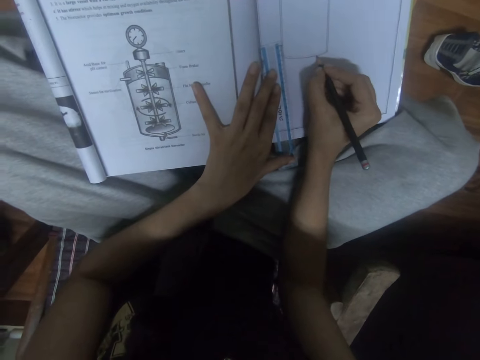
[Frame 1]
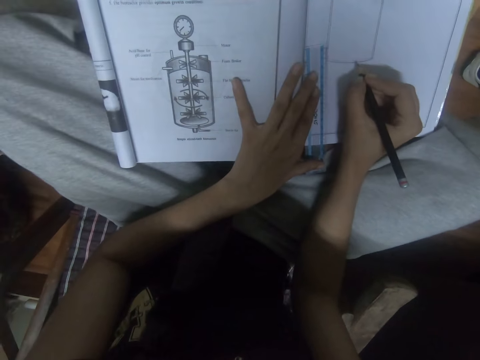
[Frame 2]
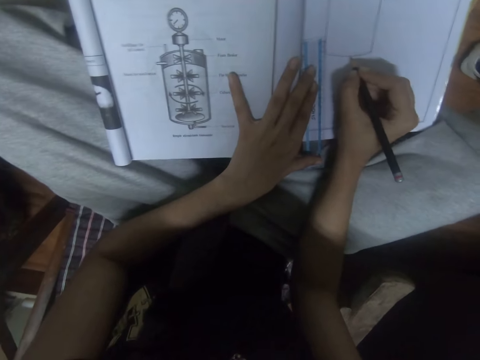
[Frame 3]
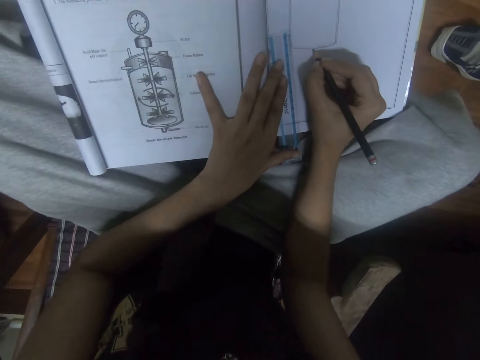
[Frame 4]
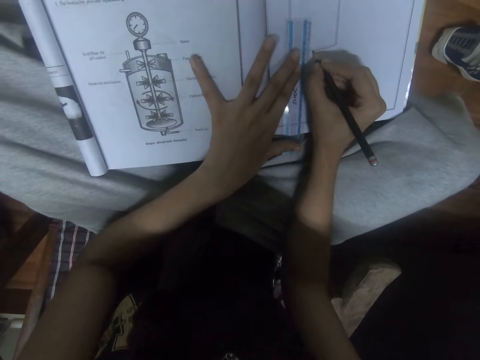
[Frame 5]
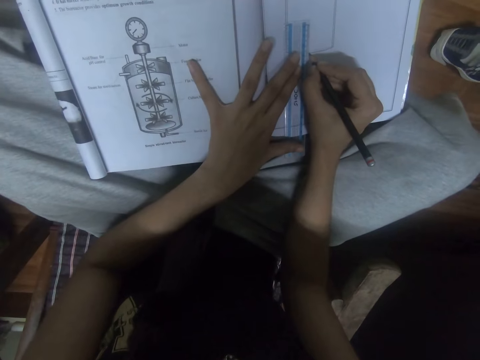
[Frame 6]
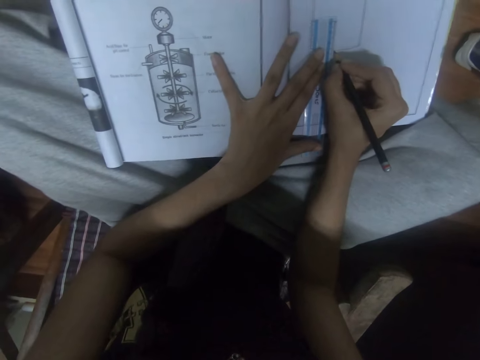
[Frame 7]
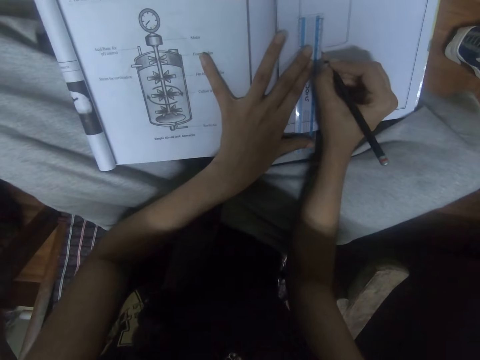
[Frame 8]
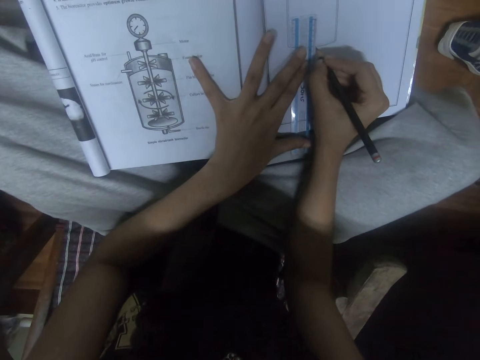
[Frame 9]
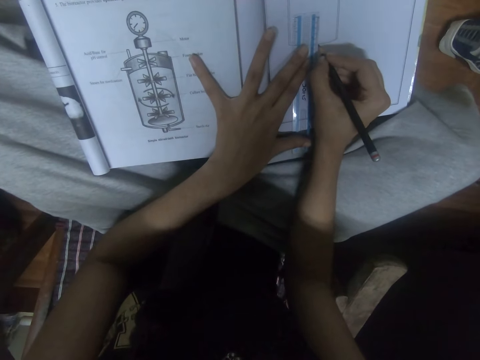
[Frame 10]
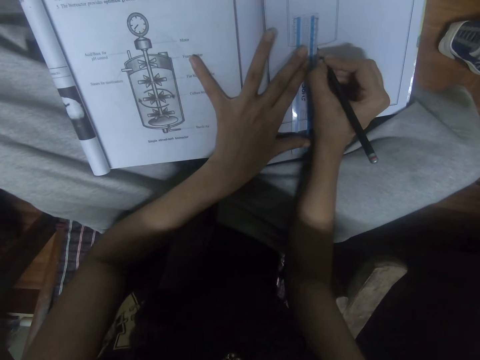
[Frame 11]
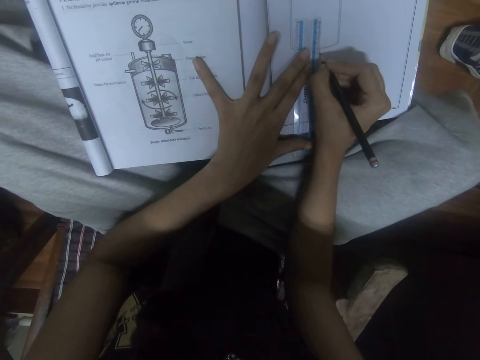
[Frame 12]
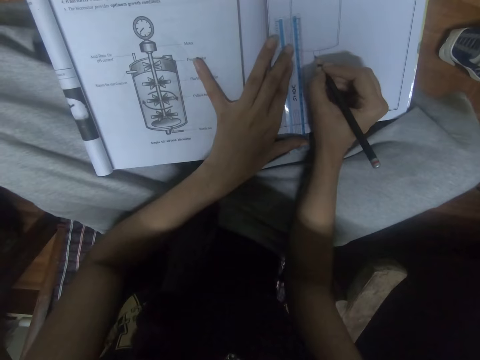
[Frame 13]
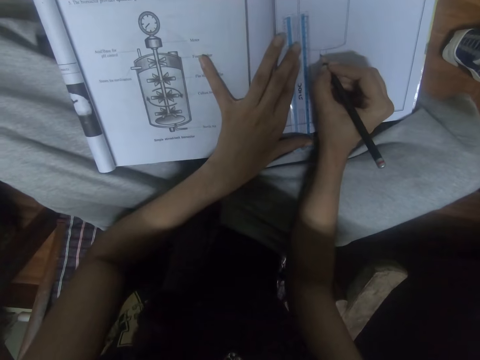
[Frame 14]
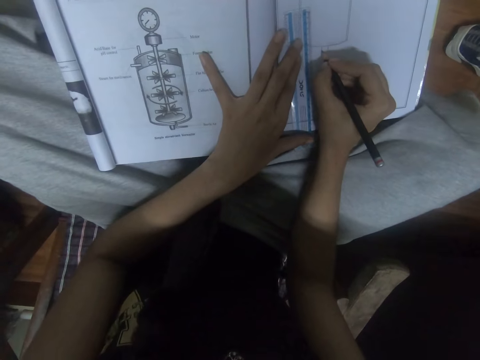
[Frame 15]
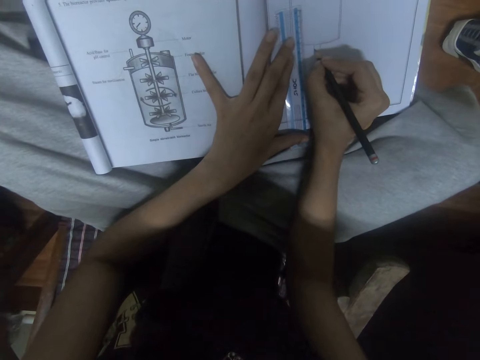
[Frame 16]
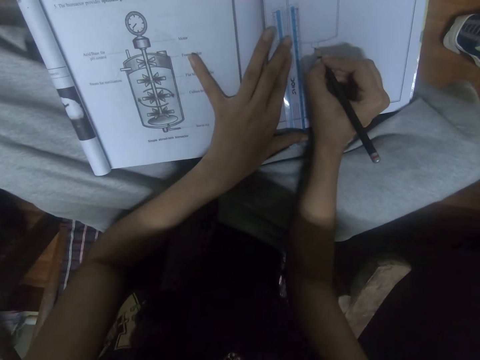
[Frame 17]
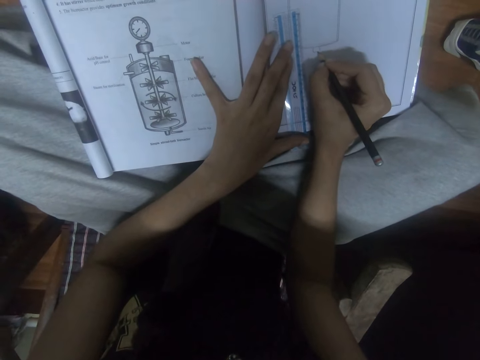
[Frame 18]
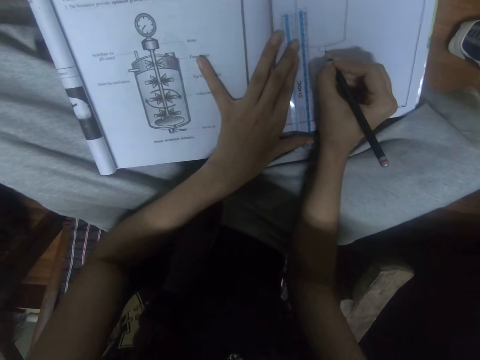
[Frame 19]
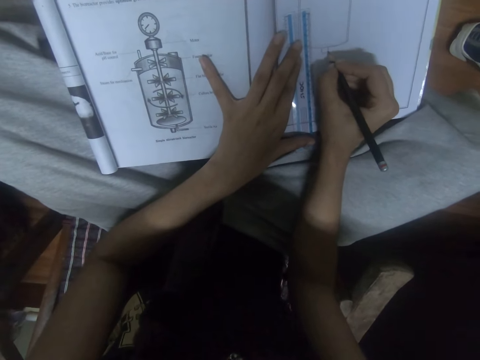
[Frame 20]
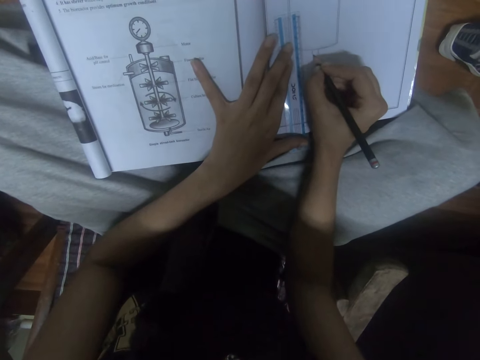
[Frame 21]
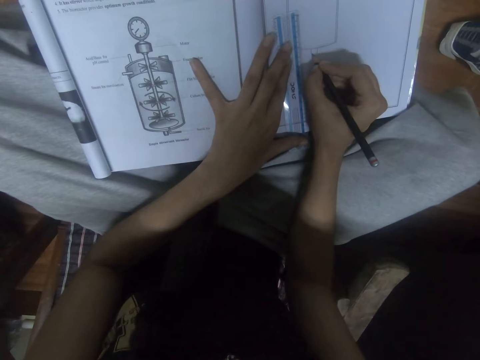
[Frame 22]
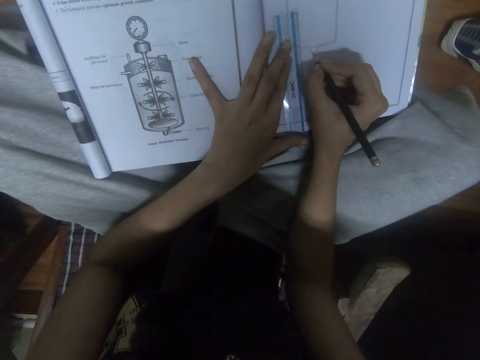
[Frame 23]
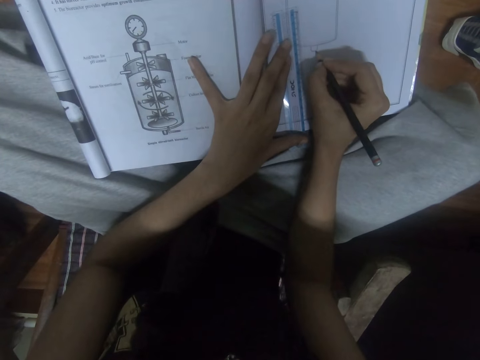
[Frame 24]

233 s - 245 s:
The camera wearer looks at the diagram on the textbook. They draw on the notebook.

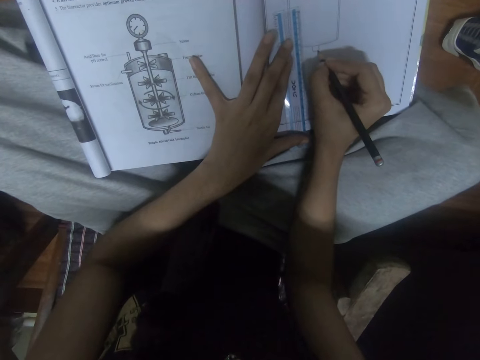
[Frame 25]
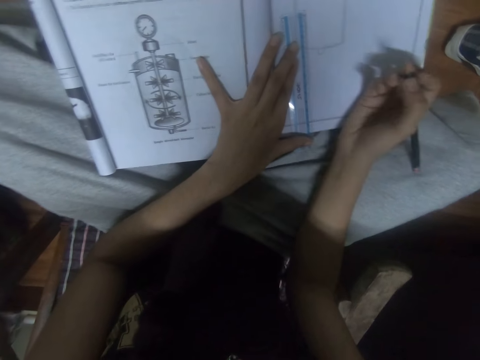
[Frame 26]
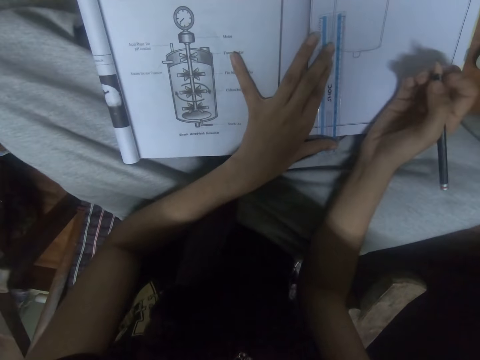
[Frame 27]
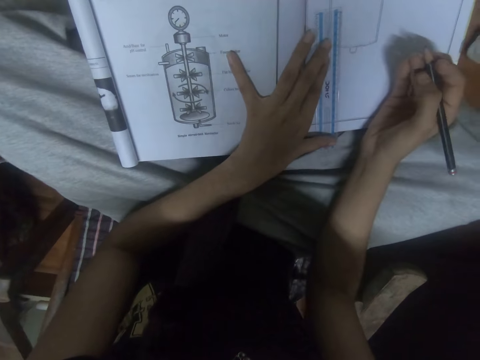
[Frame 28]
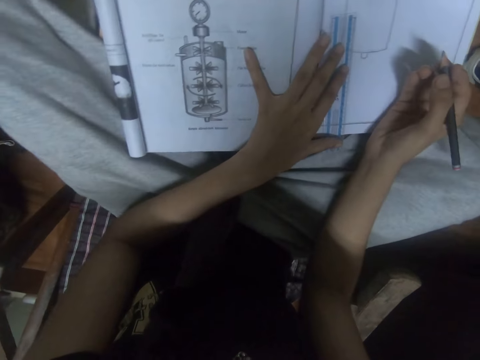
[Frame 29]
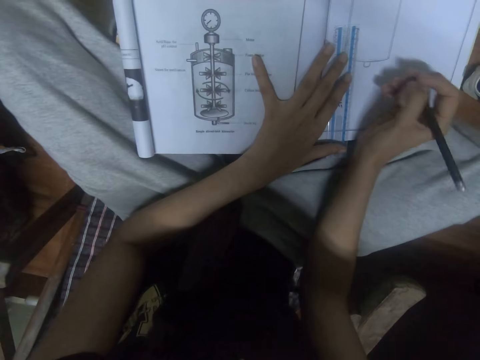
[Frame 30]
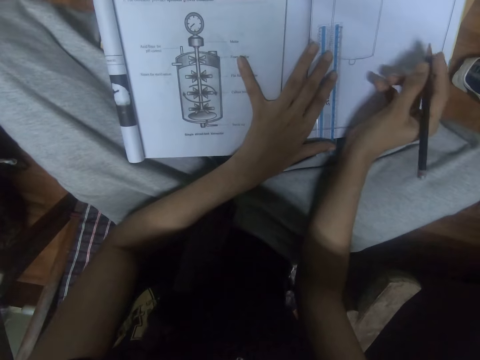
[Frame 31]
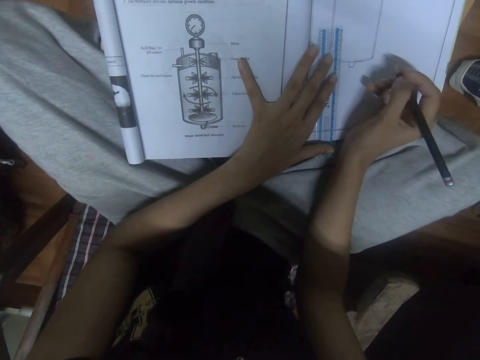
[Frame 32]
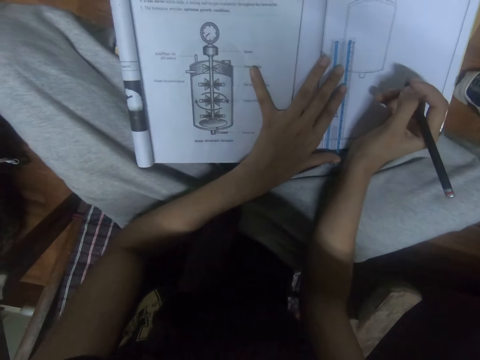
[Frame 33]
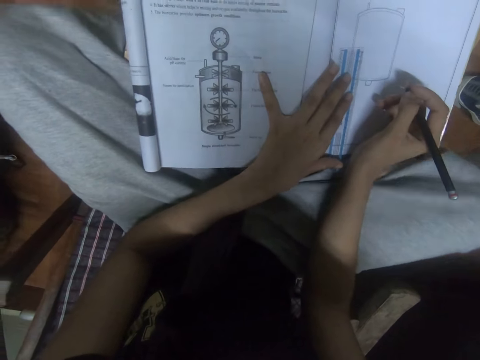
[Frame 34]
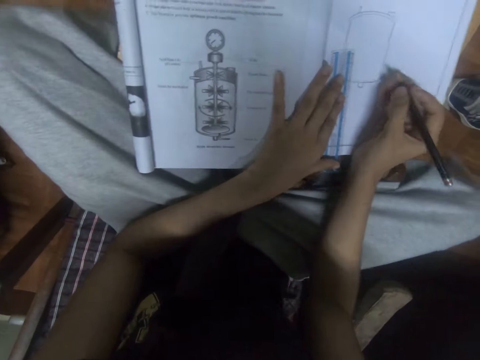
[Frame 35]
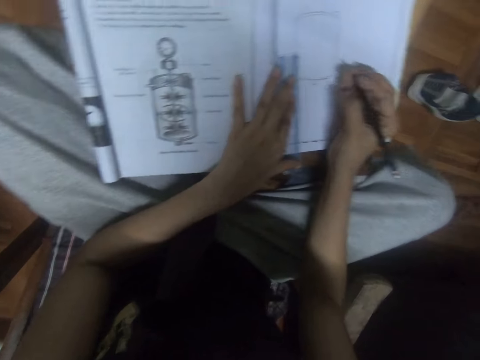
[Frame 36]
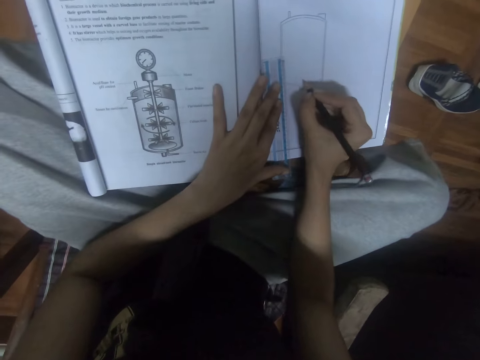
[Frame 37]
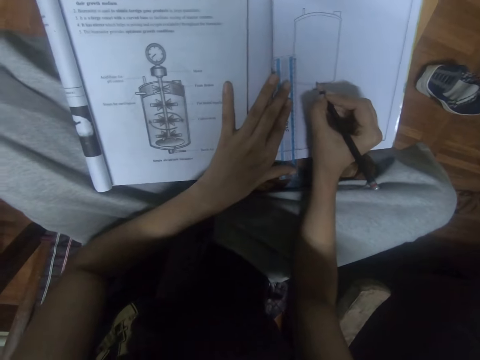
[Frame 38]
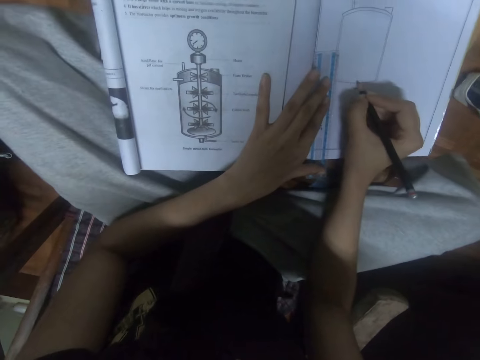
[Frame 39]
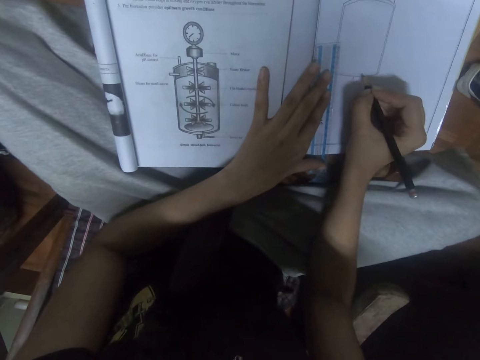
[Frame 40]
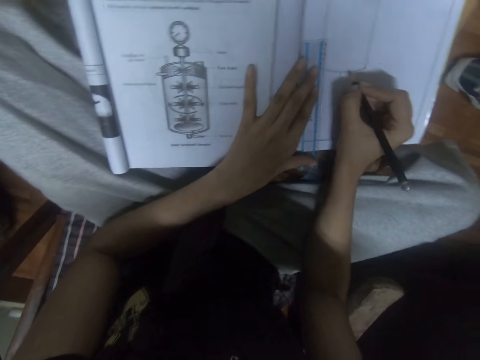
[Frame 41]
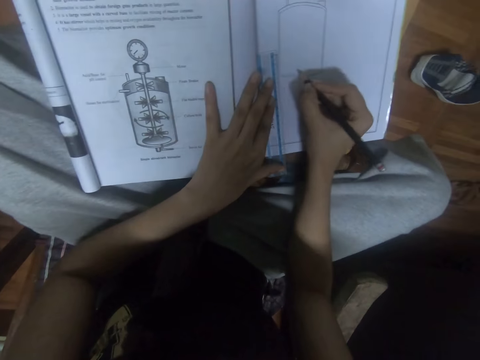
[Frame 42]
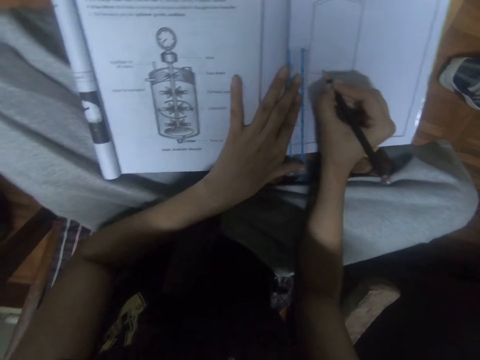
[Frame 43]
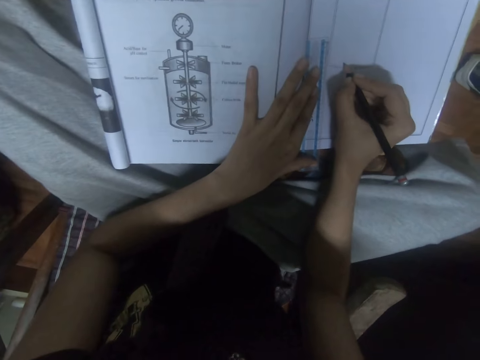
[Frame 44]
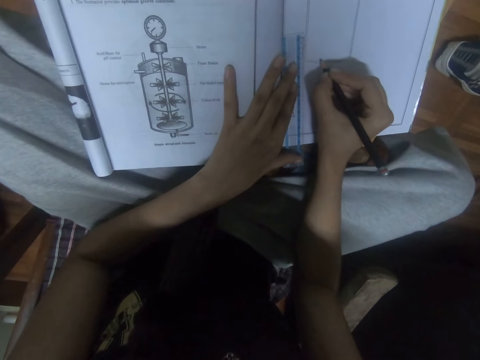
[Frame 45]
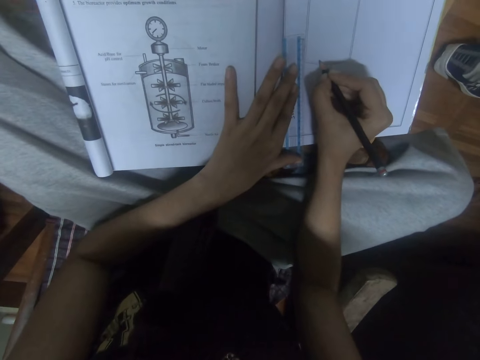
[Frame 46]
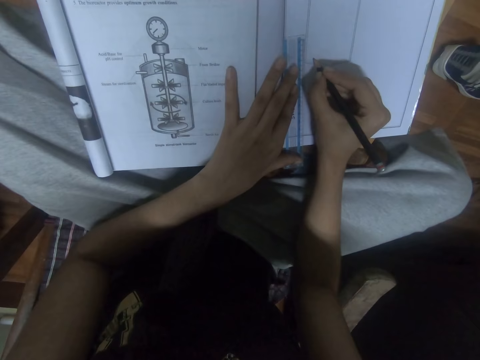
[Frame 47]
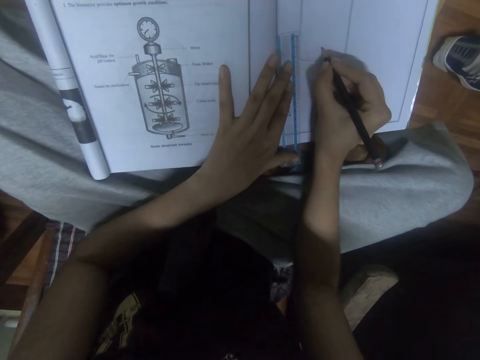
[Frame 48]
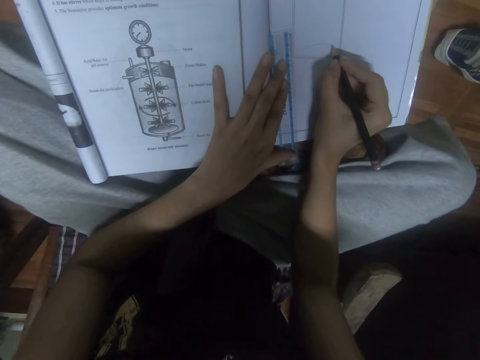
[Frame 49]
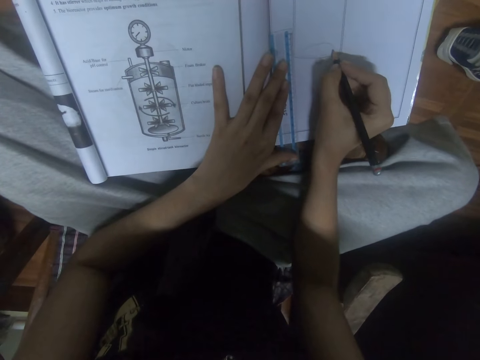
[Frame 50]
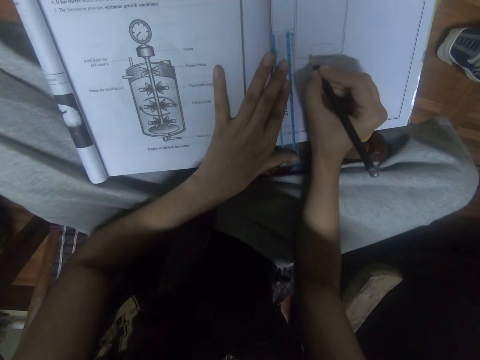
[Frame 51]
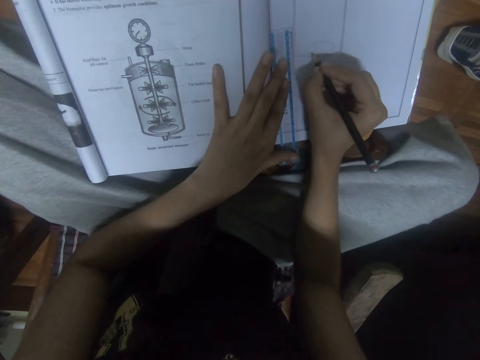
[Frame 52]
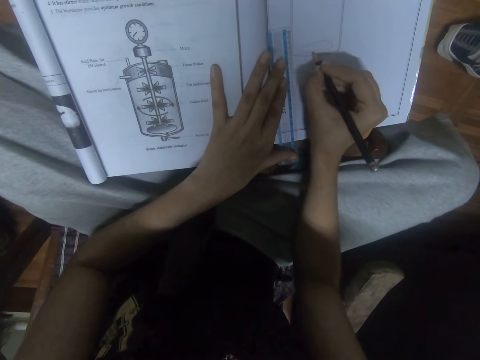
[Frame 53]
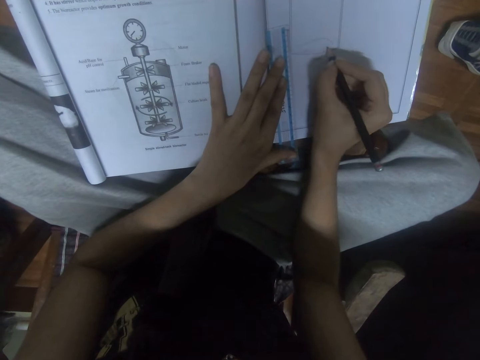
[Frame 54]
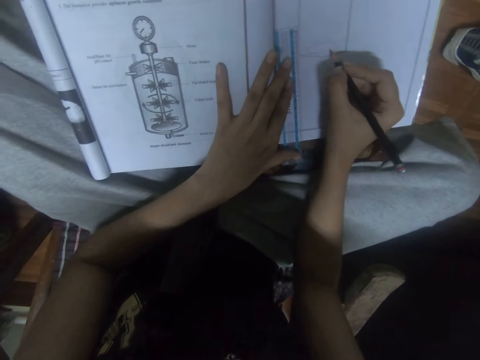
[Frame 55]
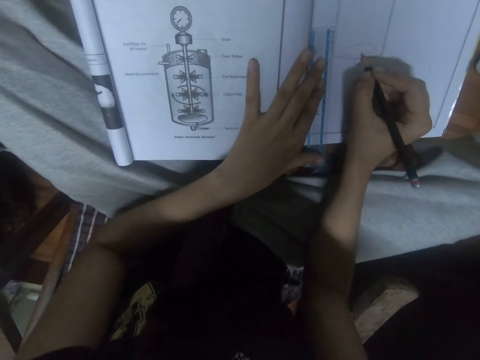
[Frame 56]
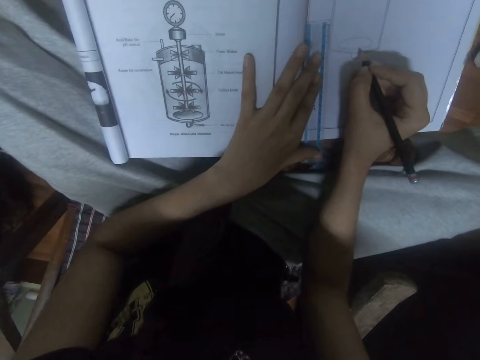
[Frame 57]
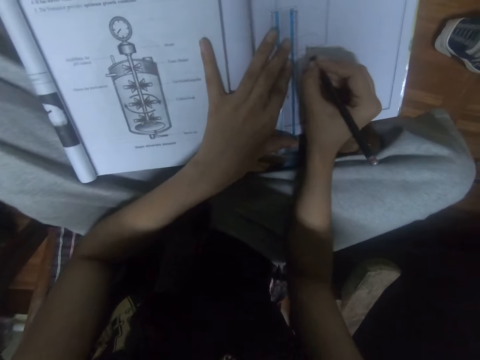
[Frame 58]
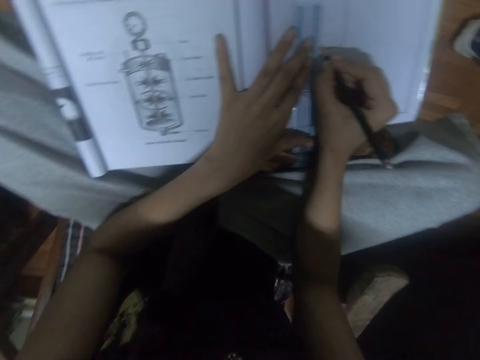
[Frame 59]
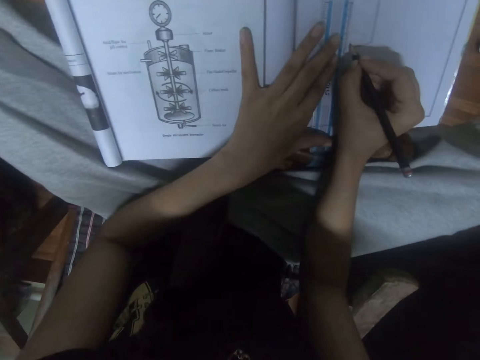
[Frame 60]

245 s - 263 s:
The camera wearer looks at the diagram on the textbook. They draw on the notebook. They look at the diagram on the textbook. They draw on the notebook.
